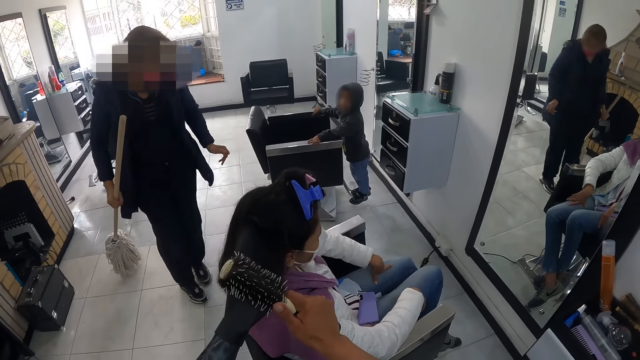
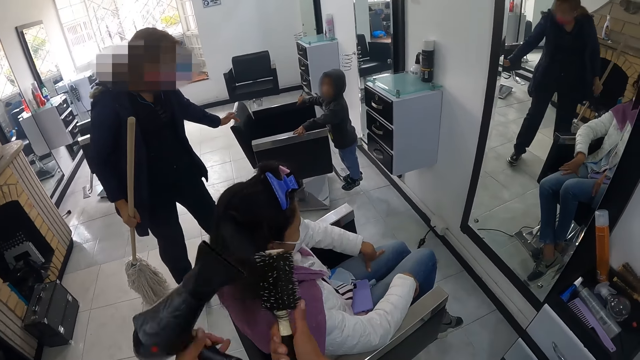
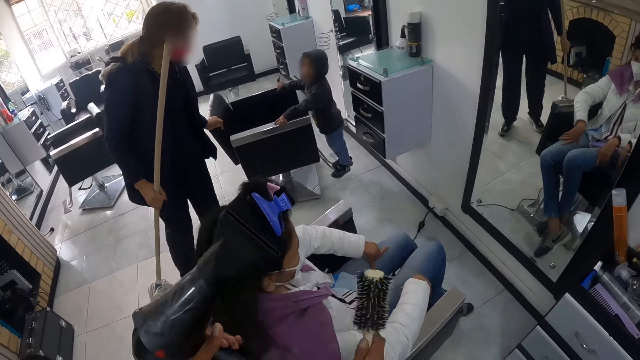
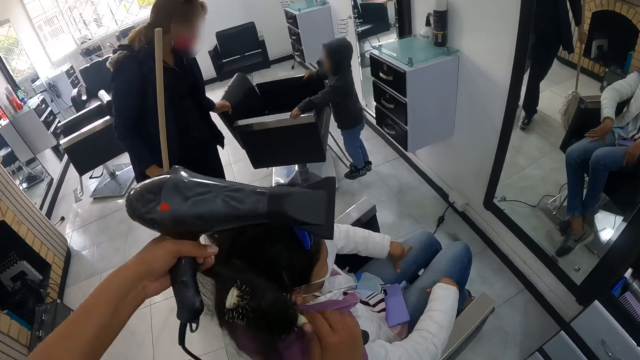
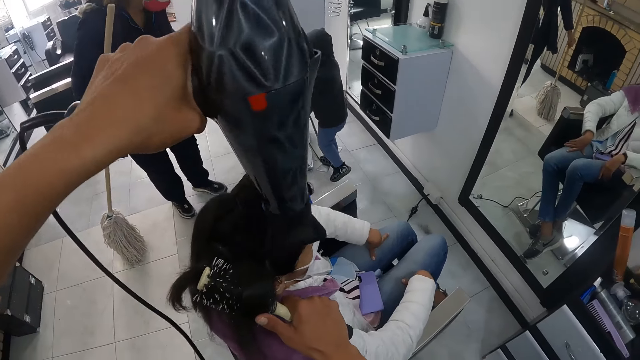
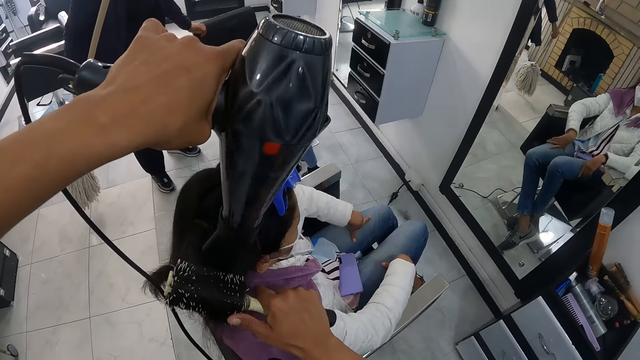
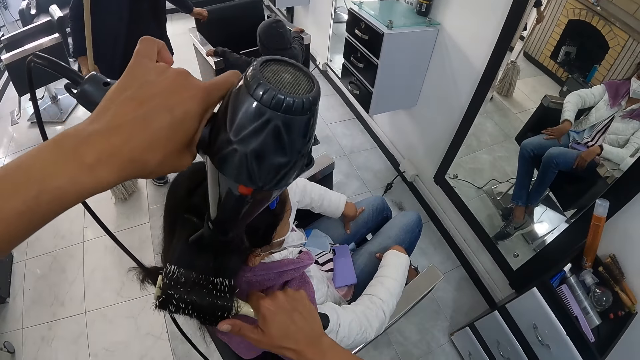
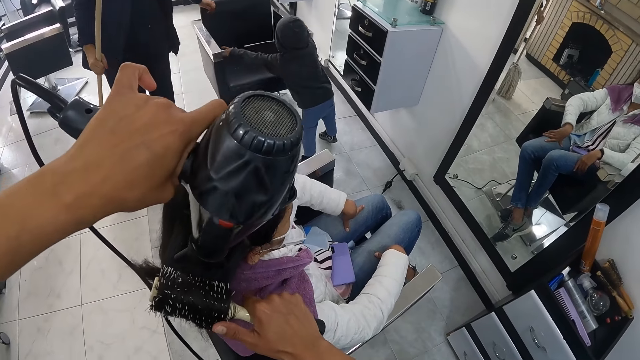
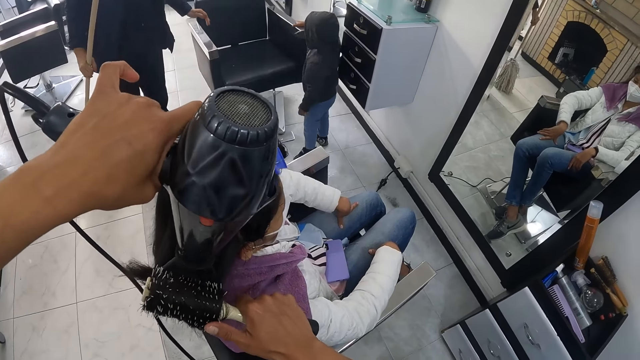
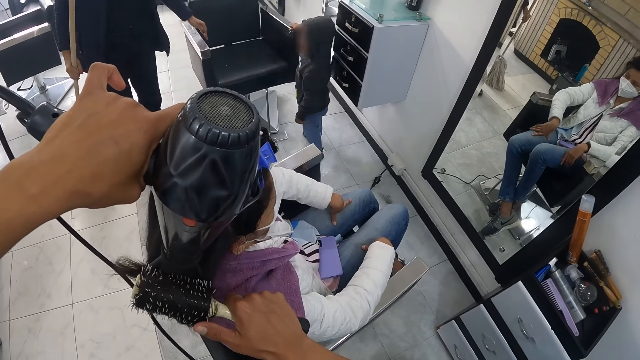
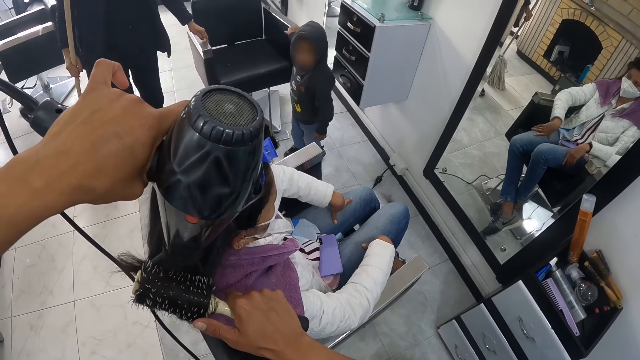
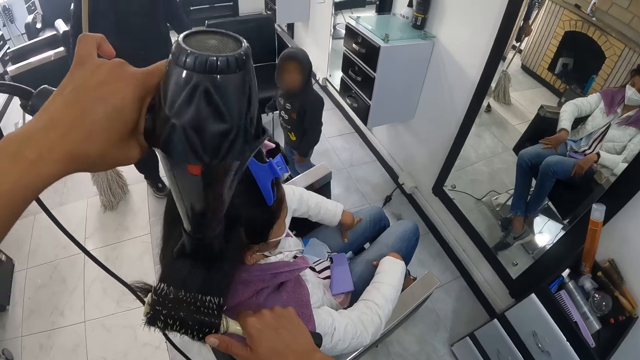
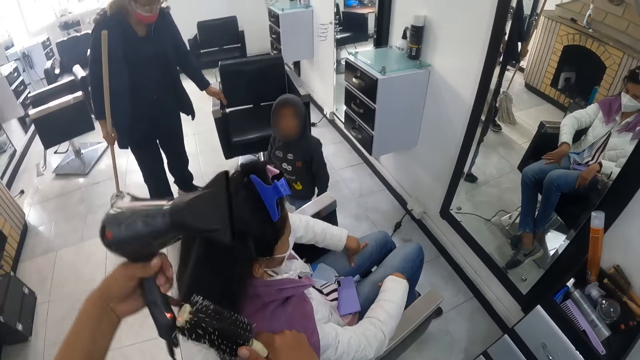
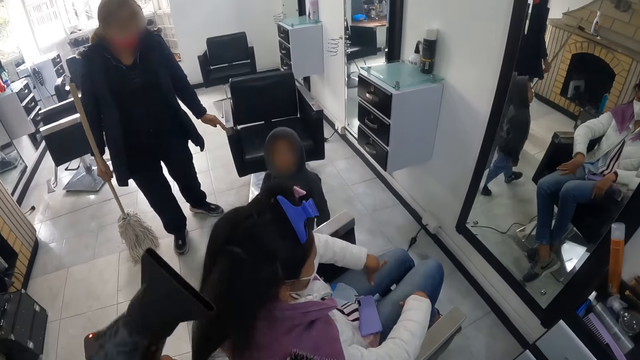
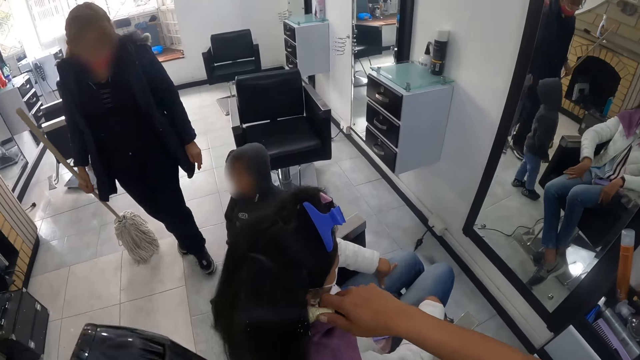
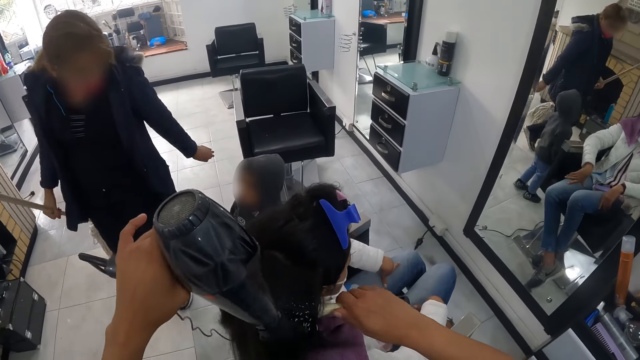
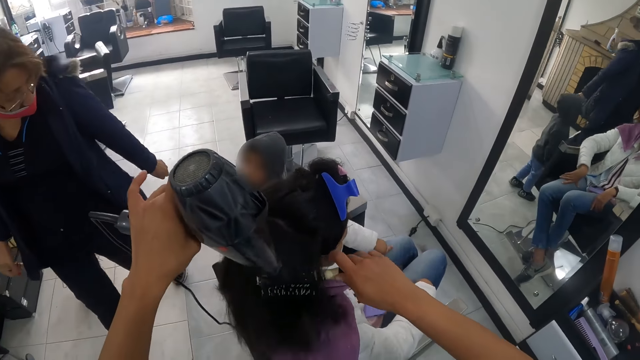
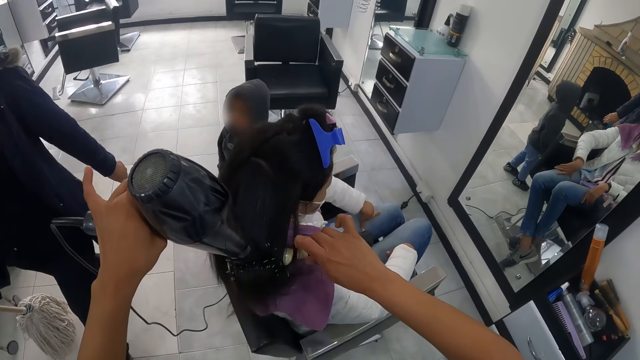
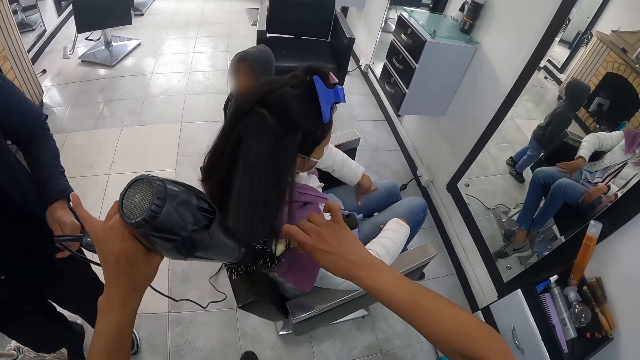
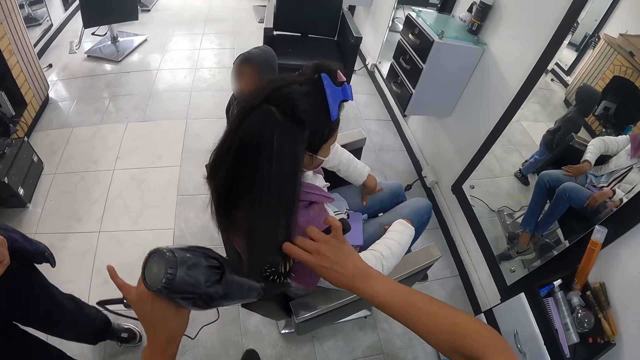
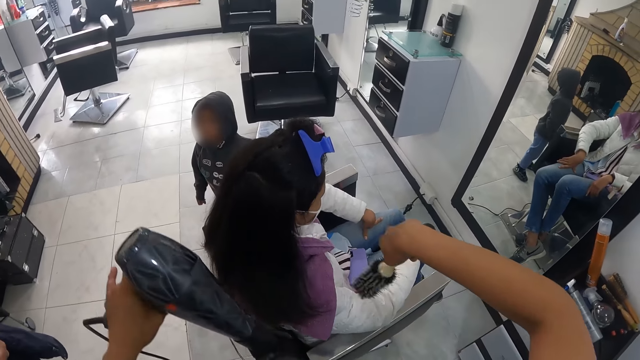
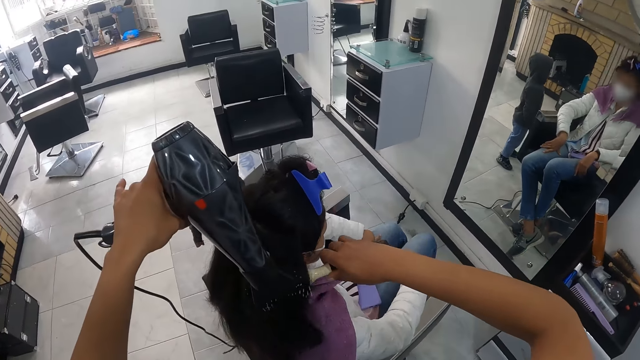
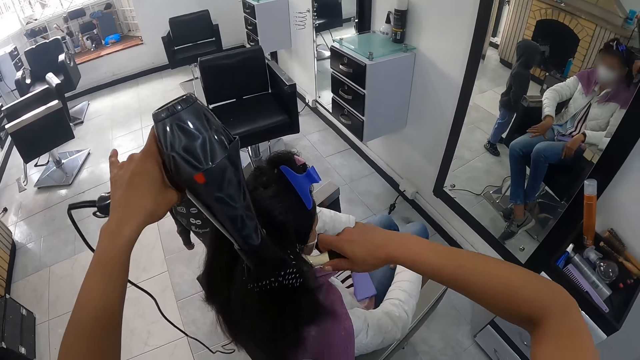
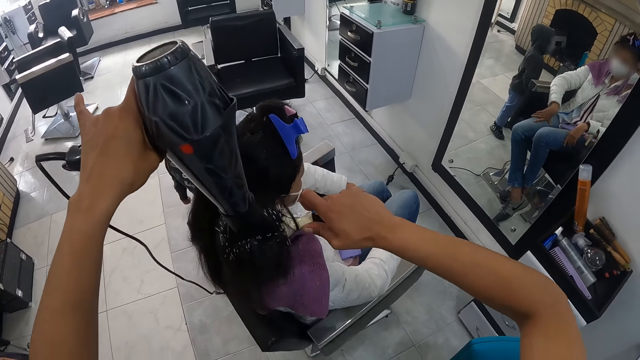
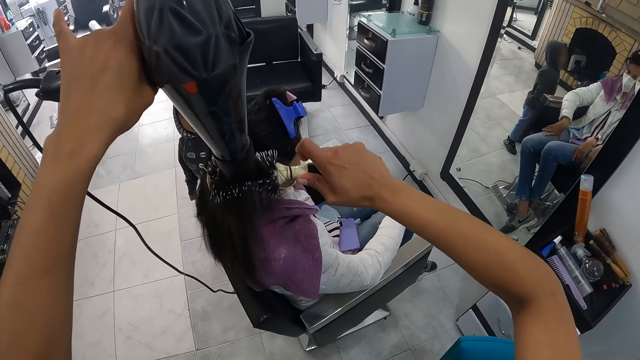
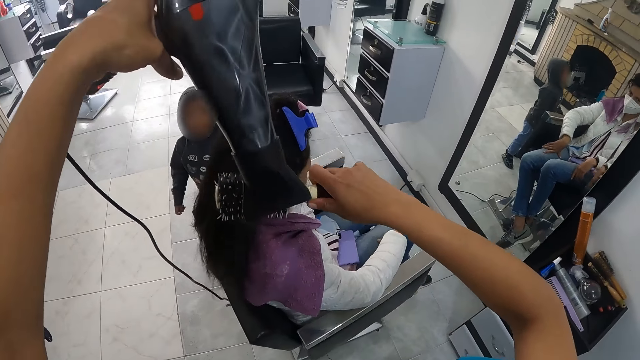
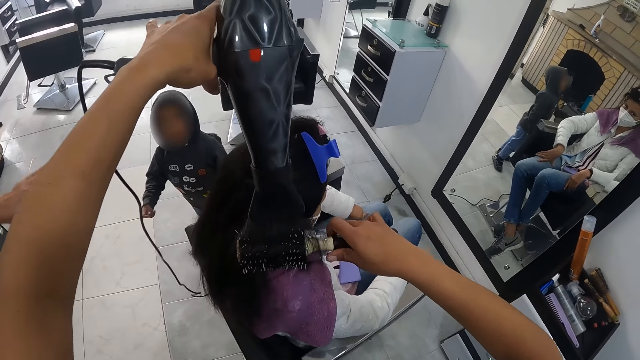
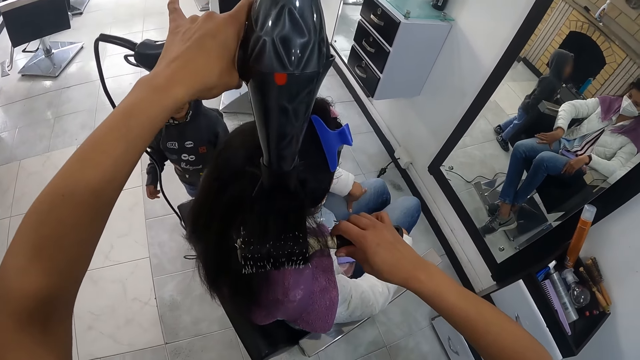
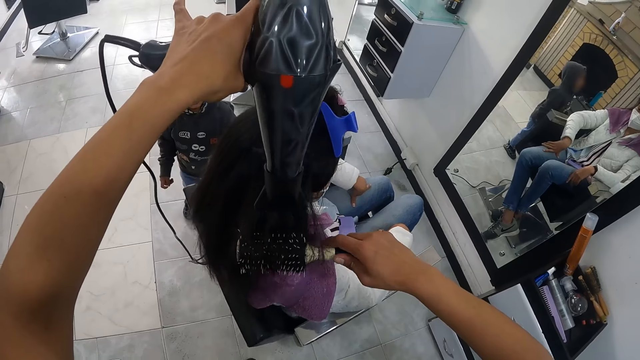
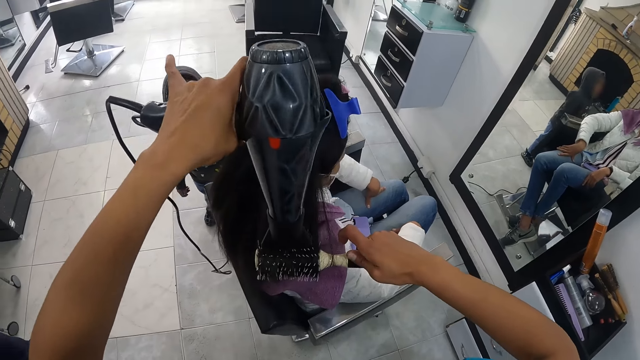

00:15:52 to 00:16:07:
The camera wearer blows hair with a blow dryer. The woman turns the salon chair with her right hand. The camera wearer twists hair with a brush. She blows hair with the blow dryer. The woman interacts with the baby. The camera wearer twists hair with the brush. The woman walks past the camera wearer. The camera wearer dries another woman's hair with the hair dryer in her left hand. She straightens the other woman's hair with the hair brush in her right hand. She twists hair with the brush.

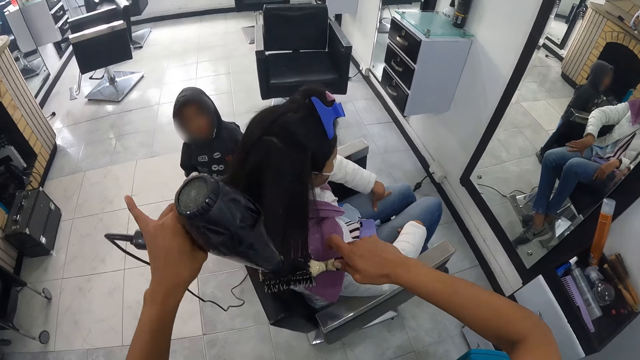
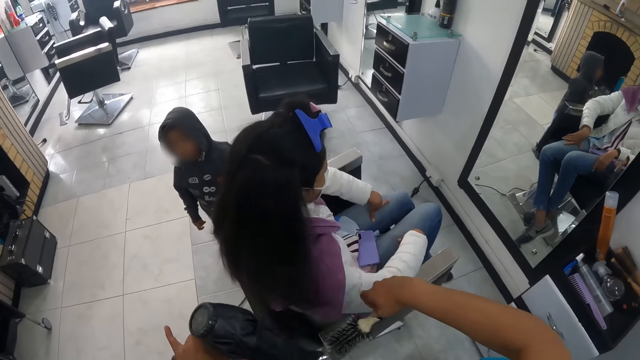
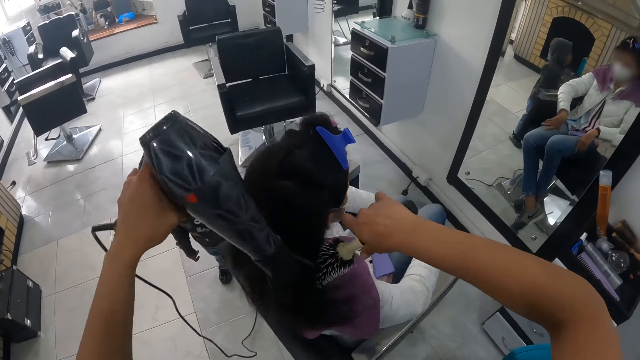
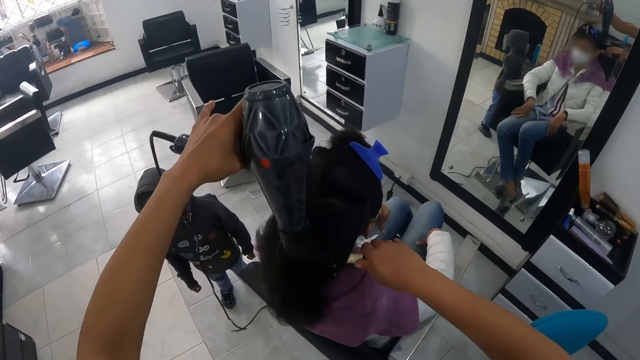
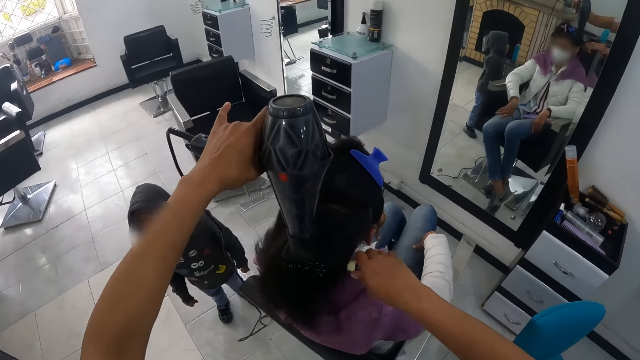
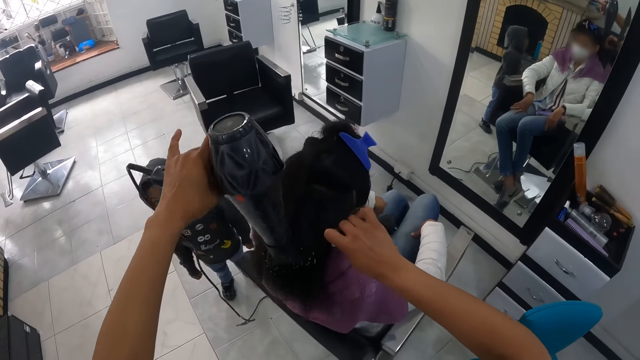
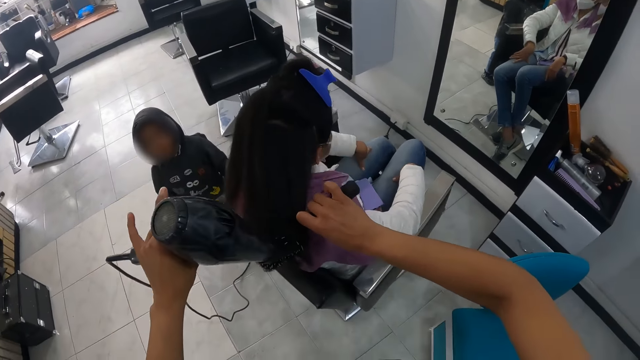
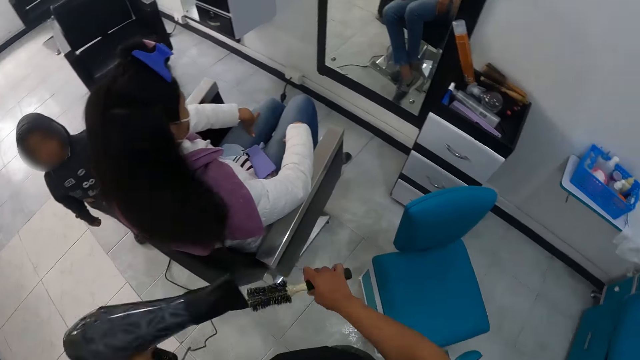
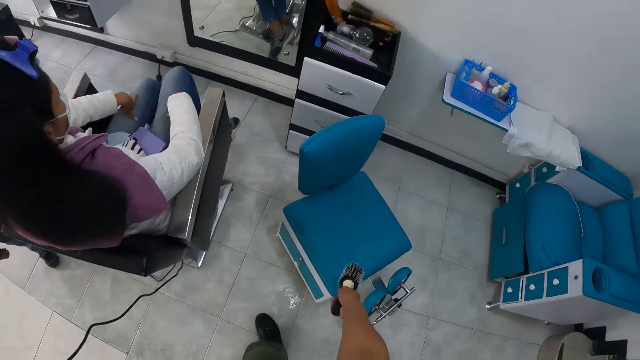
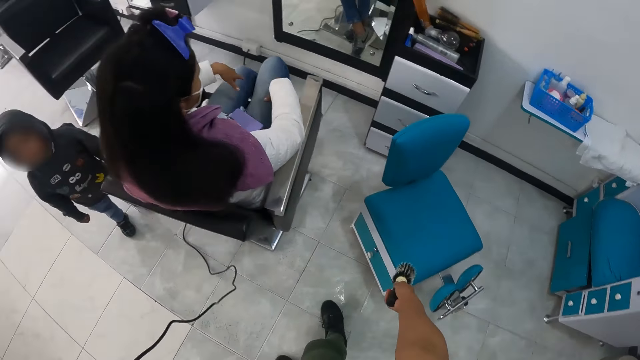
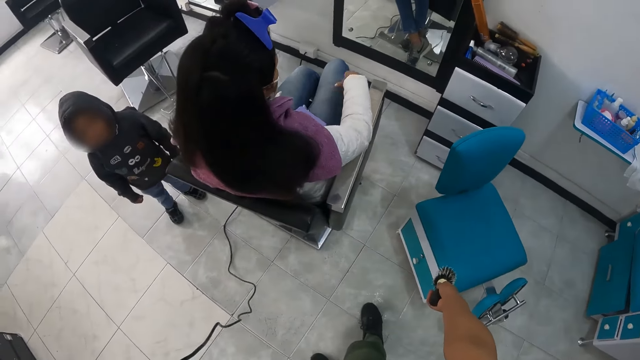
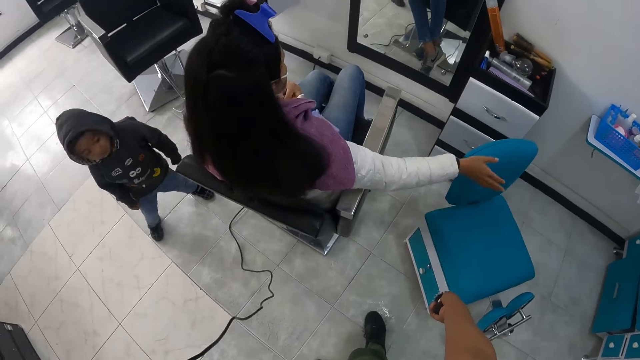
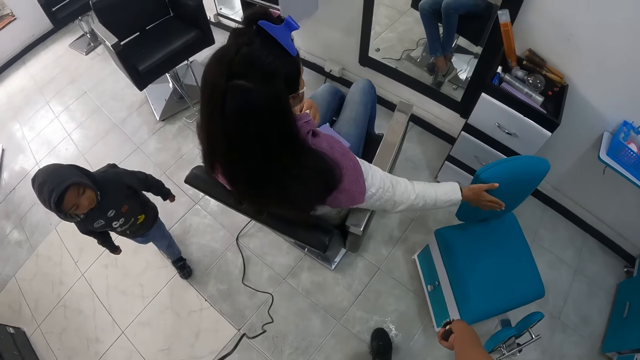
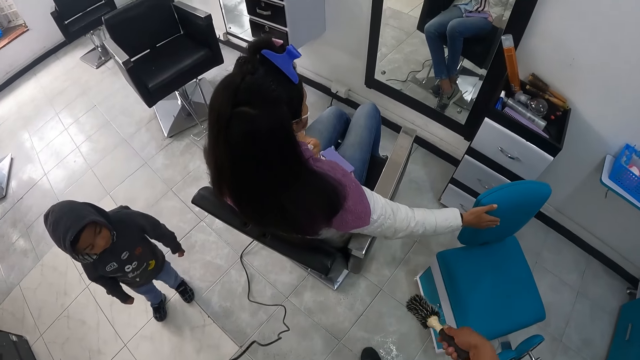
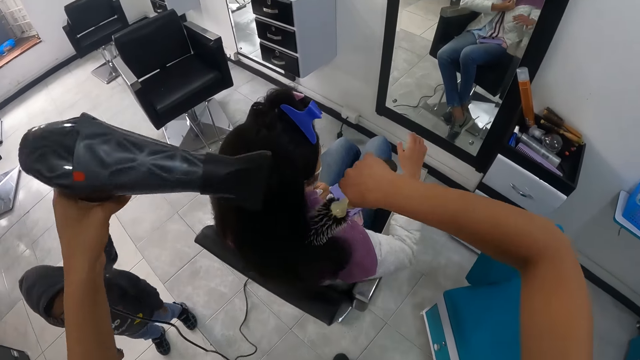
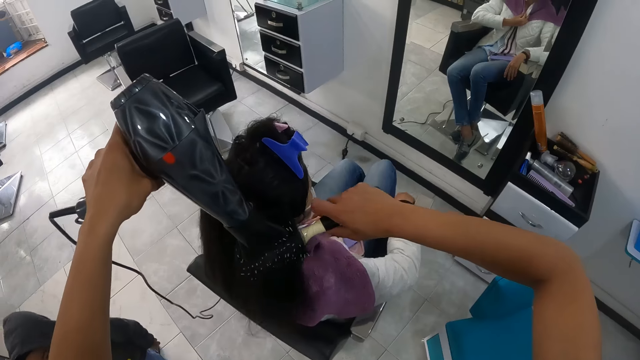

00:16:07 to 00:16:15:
The camera wearer twists hair with a brush. She lowers the hair brush in her right hand towards a baby chair. She blows hair with a blow dryer. The woman stretches her right hand towards the baby chair, touches the chair, and removes her right hand from the baby chair. The camera wearer dries the woman's hair with the hair dryer in her left hand. She straightens the woman's hair with the hair brush in her right hand.
